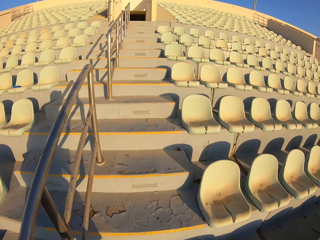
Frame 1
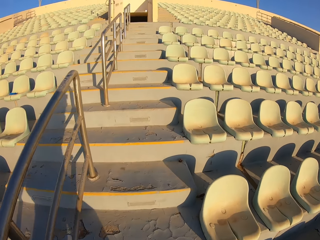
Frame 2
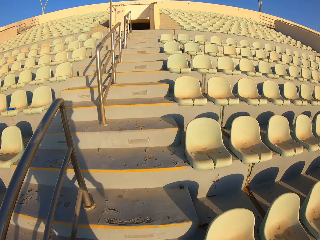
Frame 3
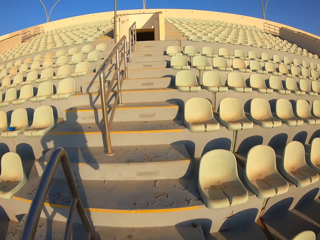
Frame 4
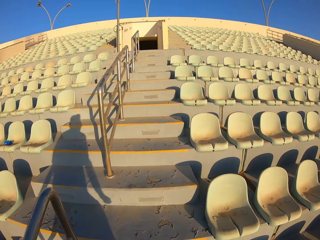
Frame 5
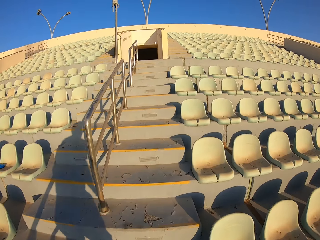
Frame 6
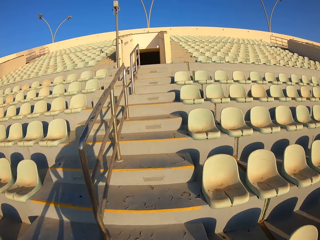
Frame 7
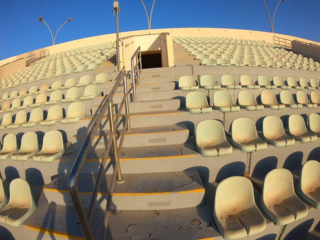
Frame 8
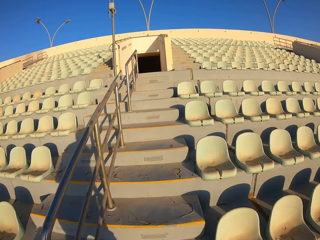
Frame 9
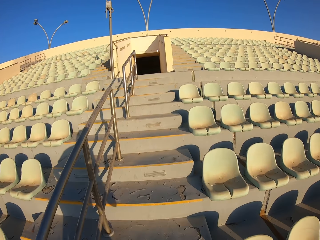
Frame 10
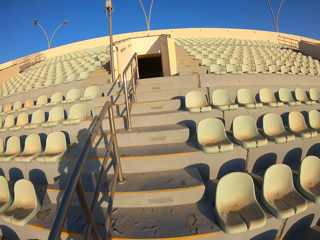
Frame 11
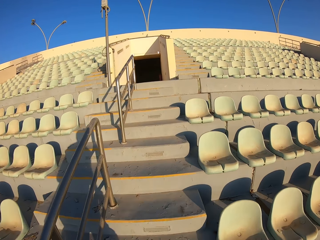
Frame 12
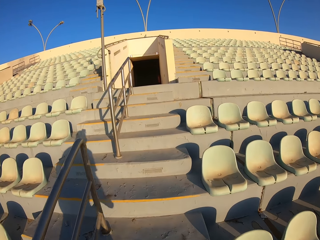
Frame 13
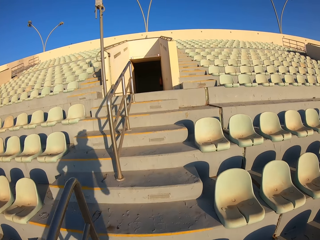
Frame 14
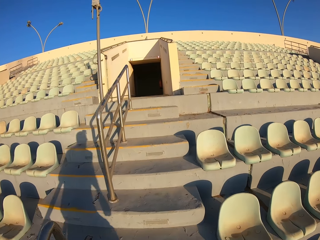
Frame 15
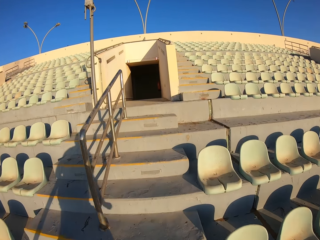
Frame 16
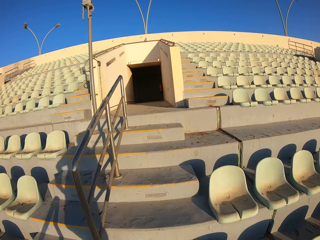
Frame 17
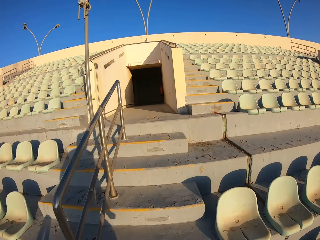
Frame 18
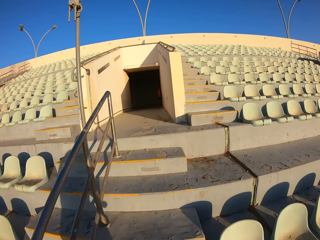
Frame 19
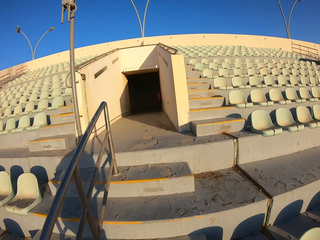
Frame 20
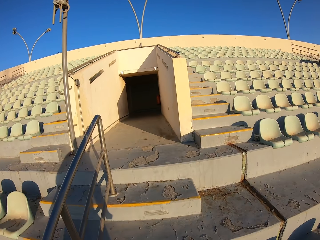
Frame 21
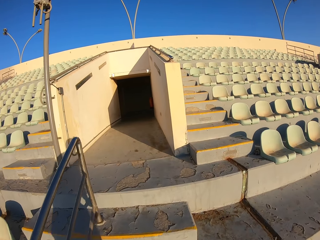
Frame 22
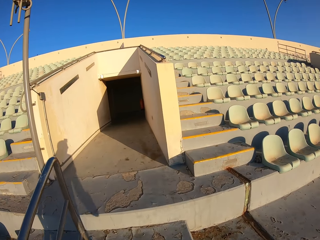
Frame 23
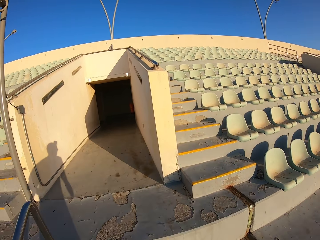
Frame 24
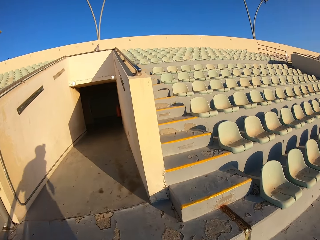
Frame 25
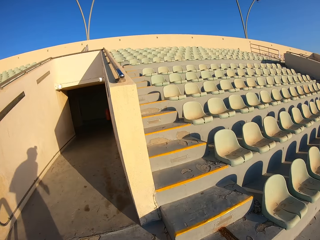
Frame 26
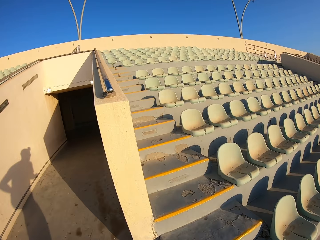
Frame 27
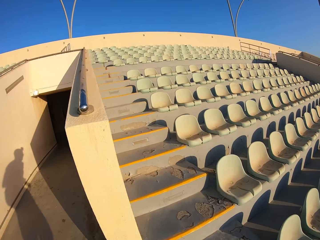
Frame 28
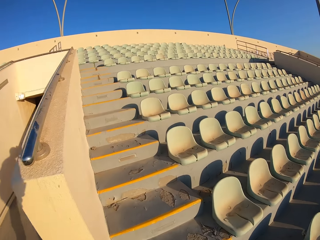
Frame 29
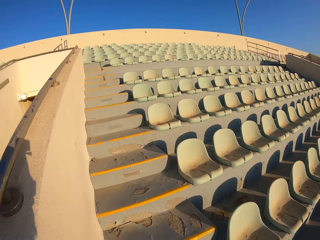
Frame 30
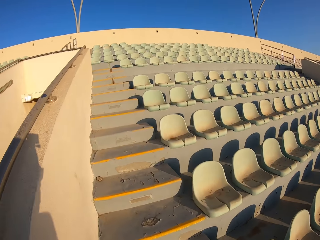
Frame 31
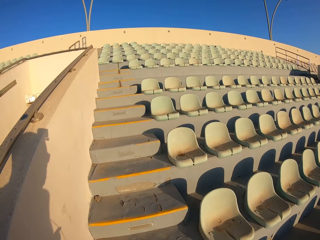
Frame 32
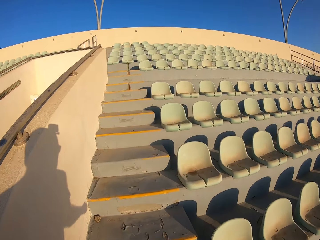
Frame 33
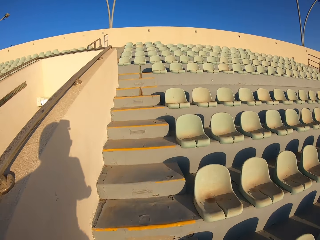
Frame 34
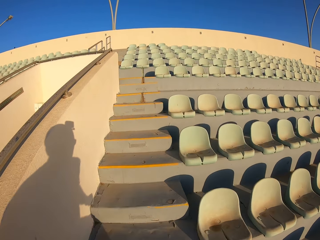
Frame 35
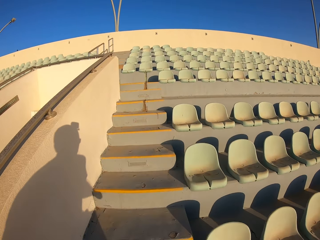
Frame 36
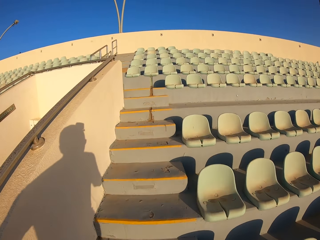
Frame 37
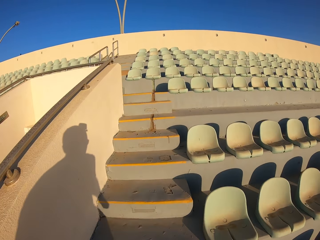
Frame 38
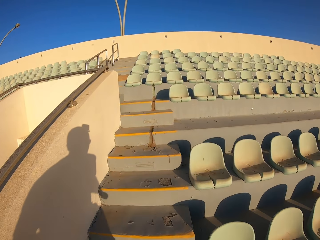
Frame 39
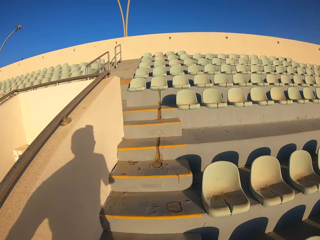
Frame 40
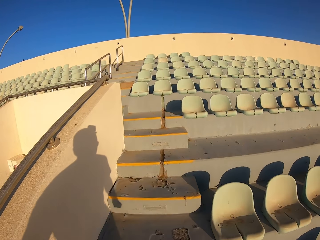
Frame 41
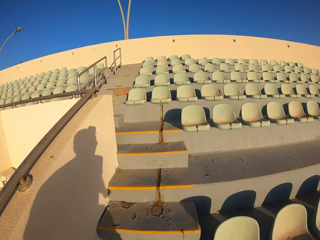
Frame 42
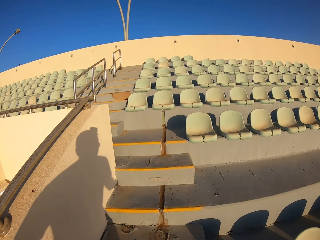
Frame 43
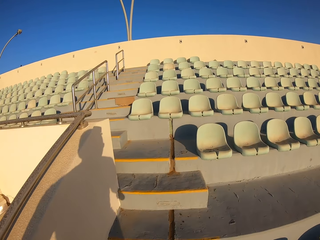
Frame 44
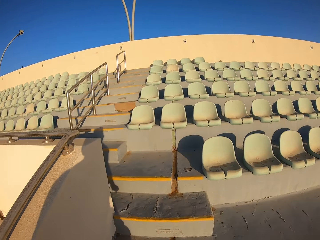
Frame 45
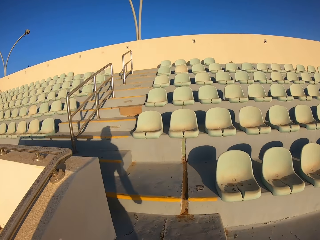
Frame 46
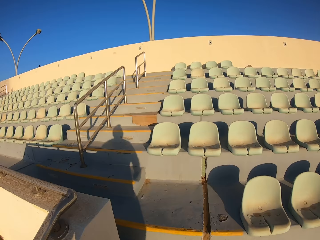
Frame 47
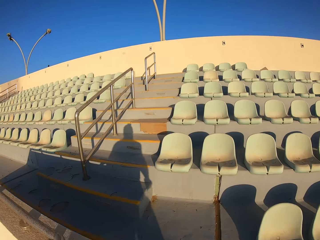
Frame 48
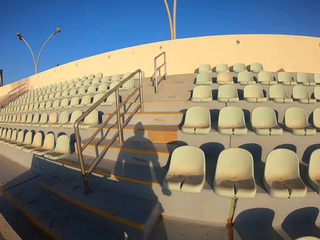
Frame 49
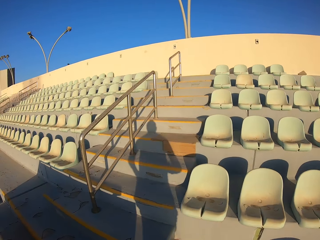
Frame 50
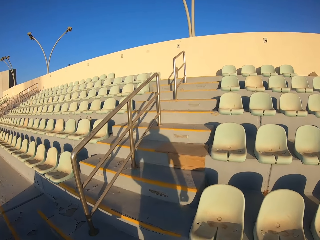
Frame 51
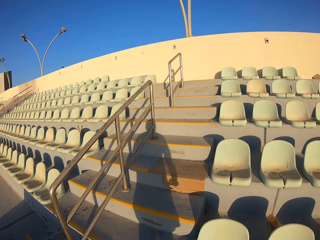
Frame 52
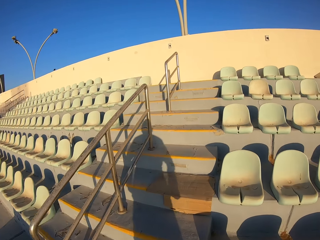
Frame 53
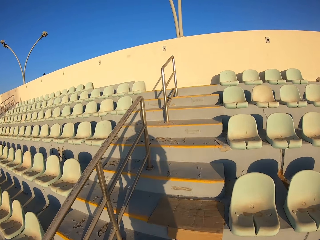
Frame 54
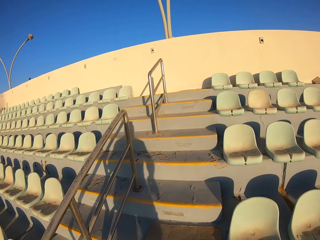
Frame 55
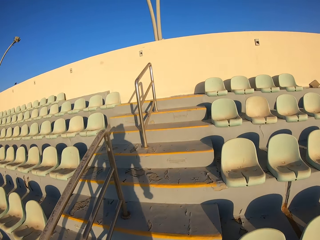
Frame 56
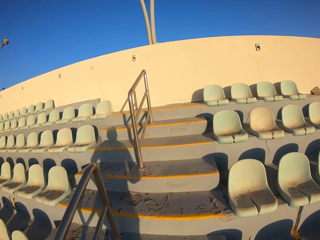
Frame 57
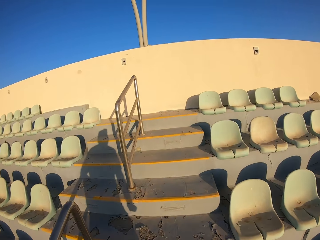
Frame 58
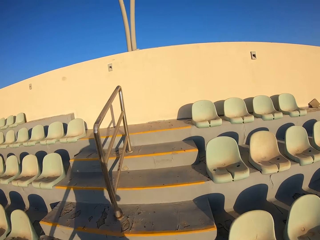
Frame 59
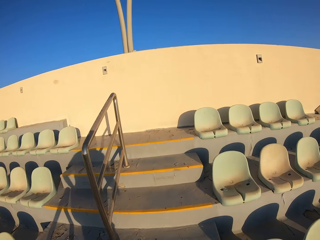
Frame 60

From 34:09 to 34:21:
The camera wearer jogs up the stairs.

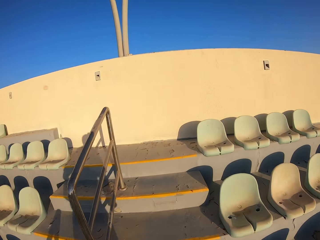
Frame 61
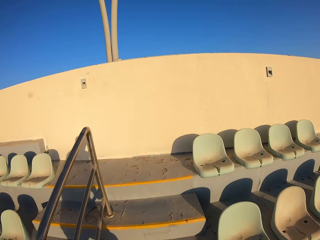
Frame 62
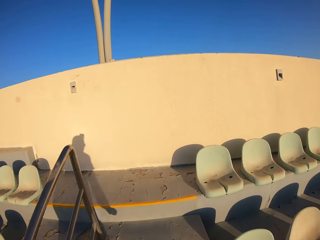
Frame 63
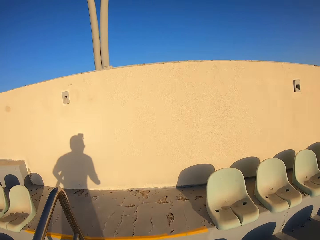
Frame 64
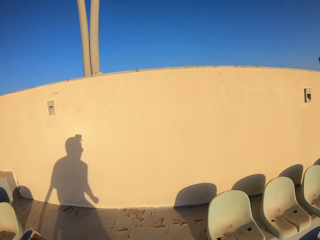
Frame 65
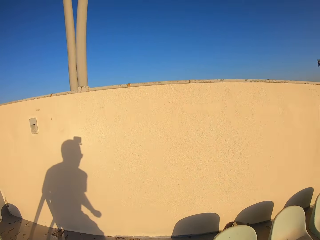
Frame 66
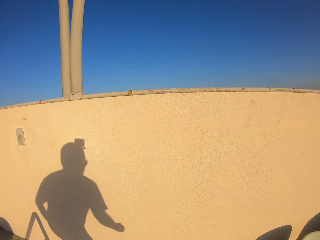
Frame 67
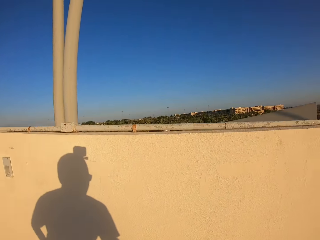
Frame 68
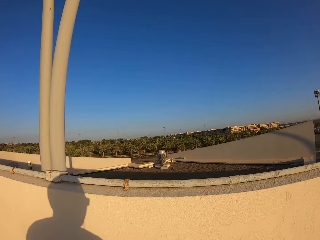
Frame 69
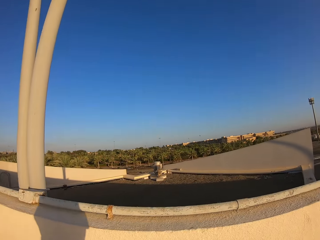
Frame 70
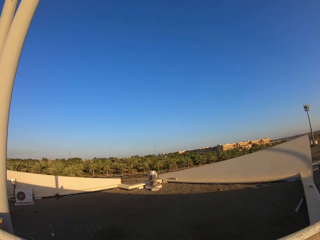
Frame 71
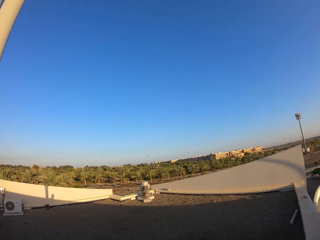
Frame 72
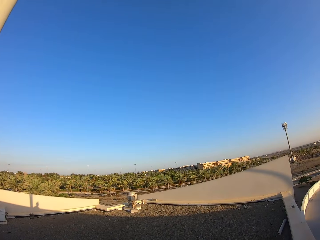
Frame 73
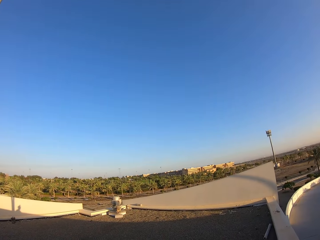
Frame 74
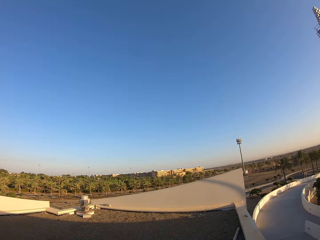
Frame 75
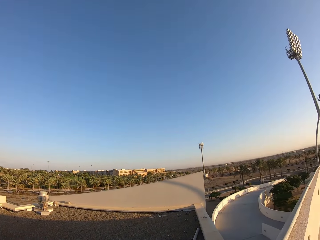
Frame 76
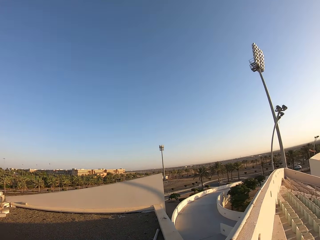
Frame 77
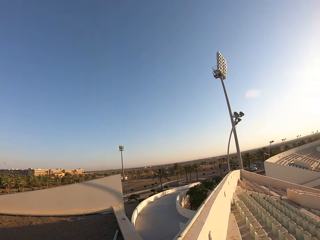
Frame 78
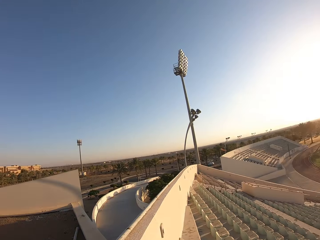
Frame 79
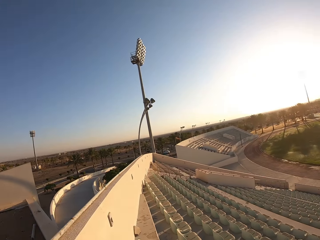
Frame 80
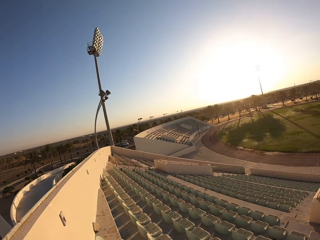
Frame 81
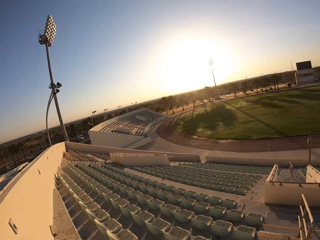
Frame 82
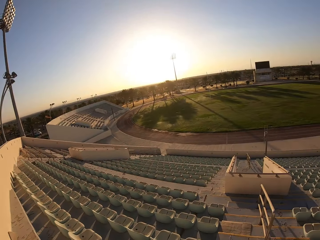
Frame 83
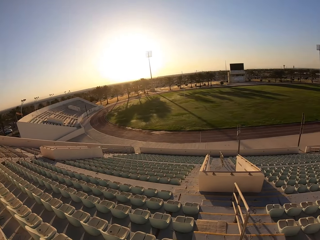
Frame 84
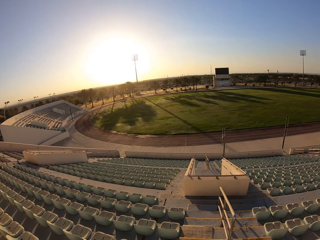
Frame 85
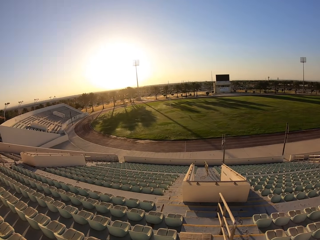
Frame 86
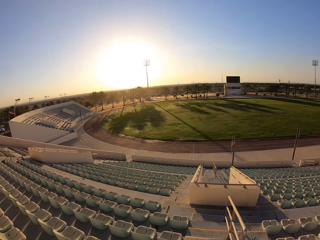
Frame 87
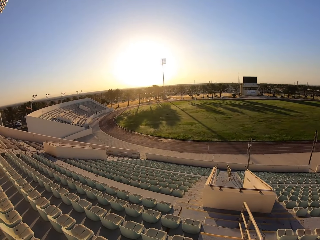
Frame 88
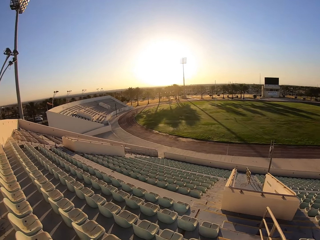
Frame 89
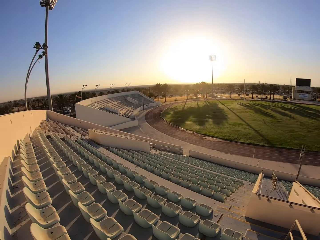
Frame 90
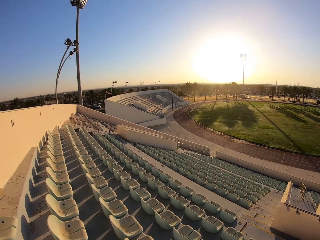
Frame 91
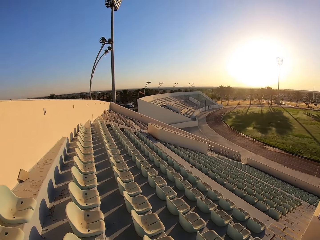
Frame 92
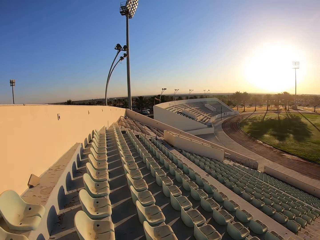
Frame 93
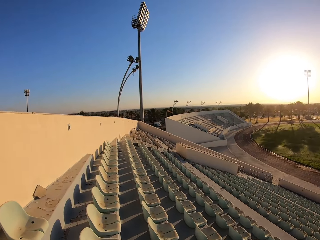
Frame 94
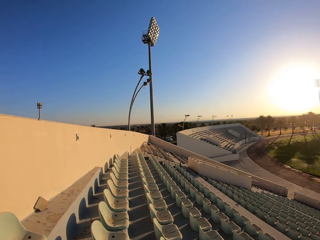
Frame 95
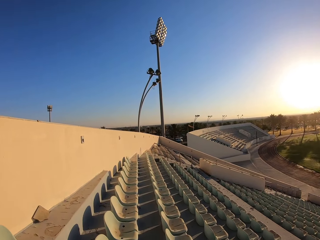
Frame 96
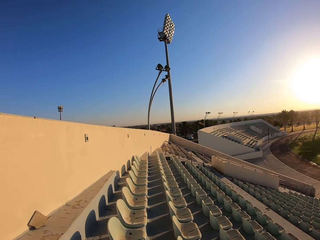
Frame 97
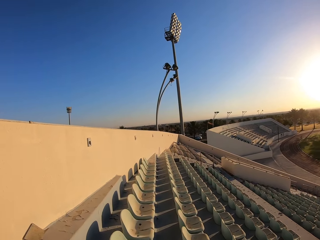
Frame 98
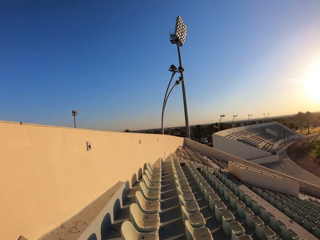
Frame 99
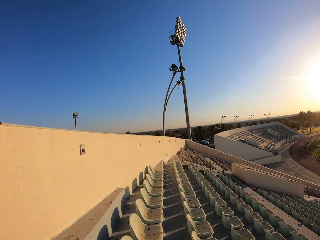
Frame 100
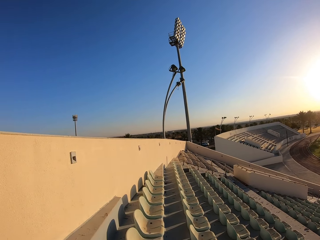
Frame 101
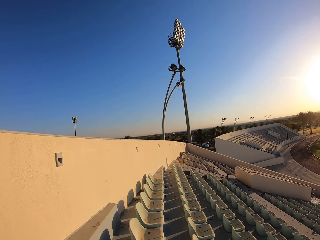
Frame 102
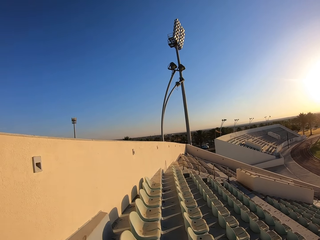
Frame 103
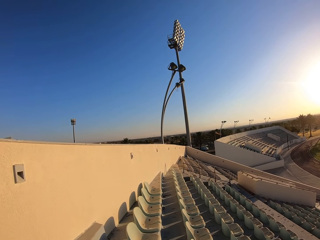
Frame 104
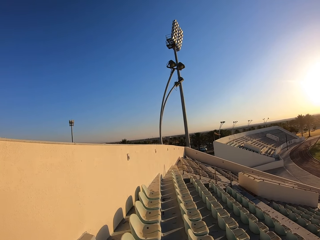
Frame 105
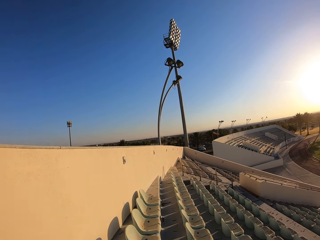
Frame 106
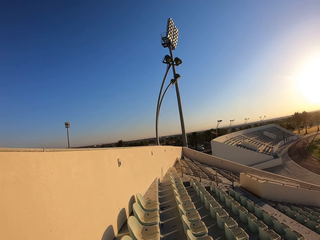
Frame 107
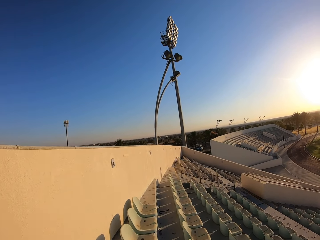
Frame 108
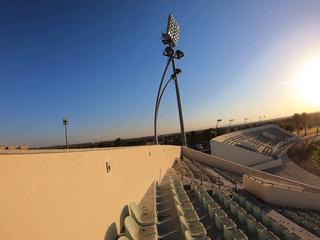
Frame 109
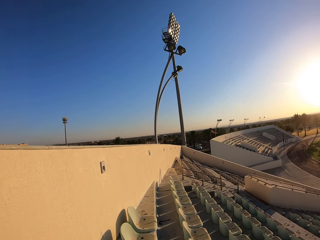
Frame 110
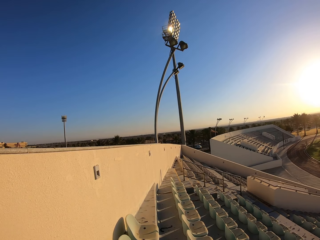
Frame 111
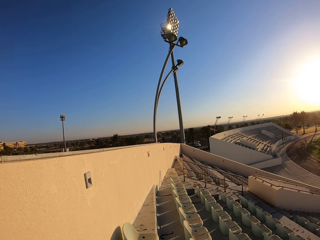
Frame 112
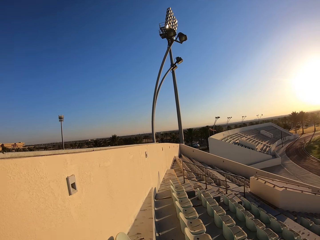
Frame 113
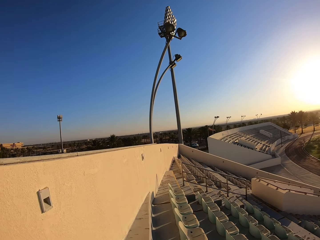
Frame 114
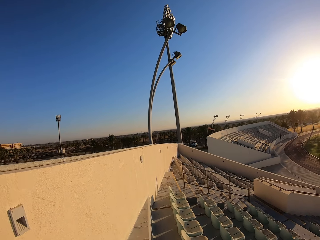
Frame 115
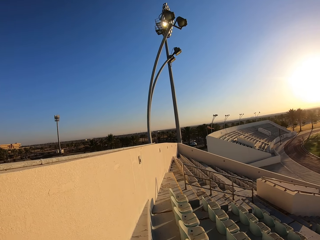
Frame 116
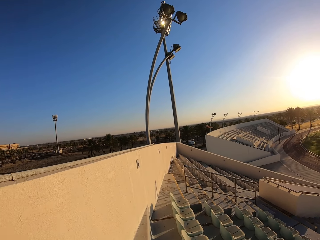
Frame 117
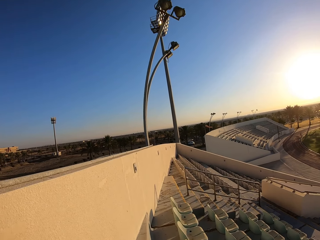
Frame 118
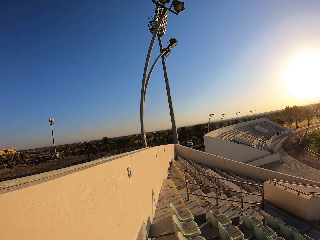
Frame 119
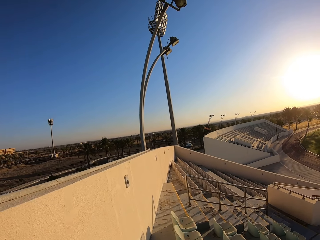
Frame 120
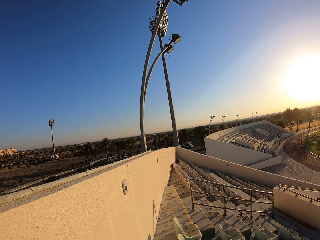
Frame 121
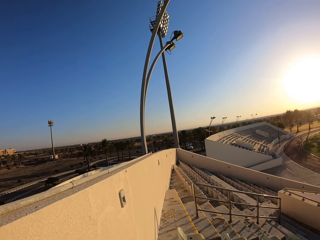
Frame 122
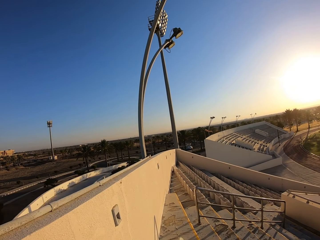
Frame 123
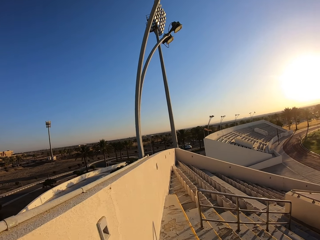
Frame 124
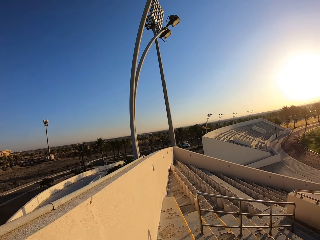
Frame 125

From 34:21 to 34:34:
The camera wearer looks around the stadium and walks around the stadium.
